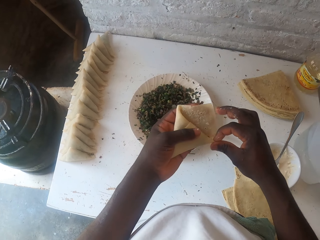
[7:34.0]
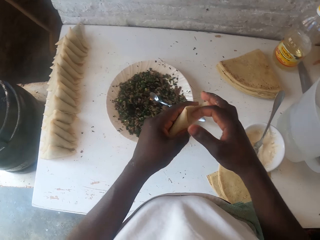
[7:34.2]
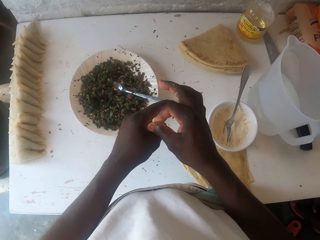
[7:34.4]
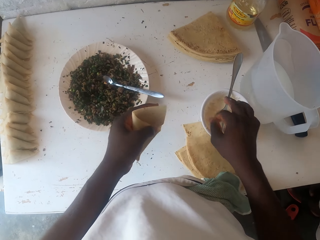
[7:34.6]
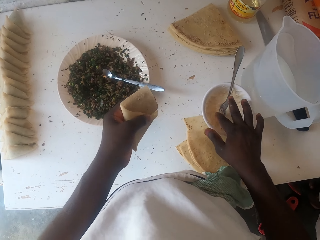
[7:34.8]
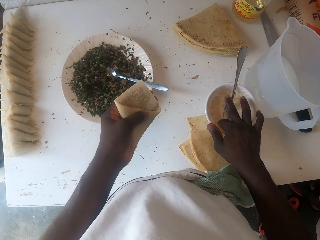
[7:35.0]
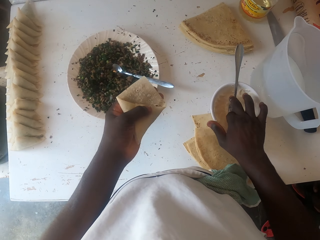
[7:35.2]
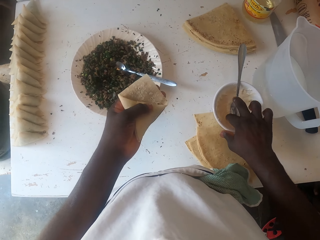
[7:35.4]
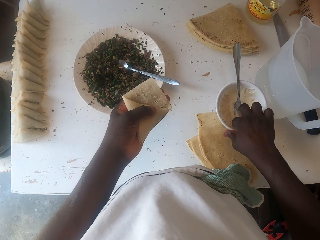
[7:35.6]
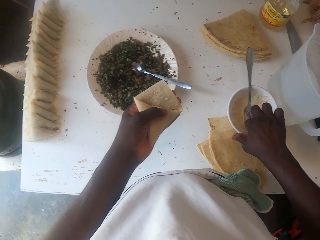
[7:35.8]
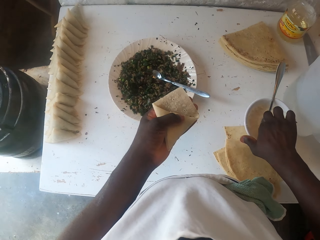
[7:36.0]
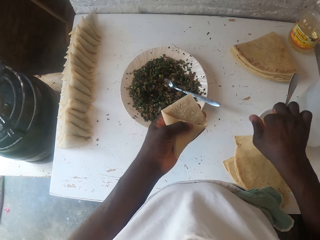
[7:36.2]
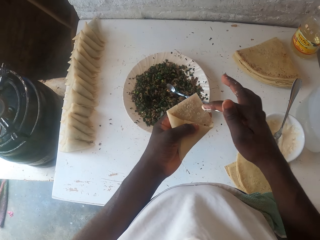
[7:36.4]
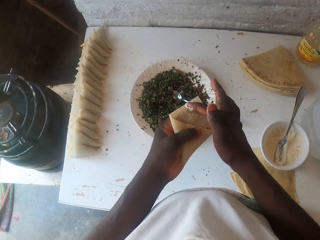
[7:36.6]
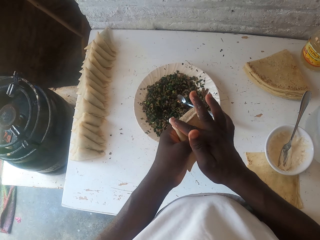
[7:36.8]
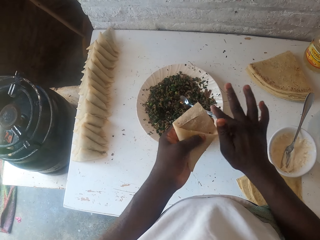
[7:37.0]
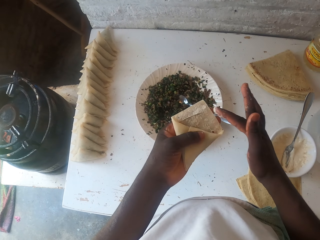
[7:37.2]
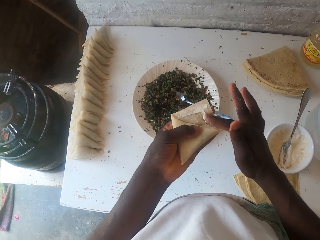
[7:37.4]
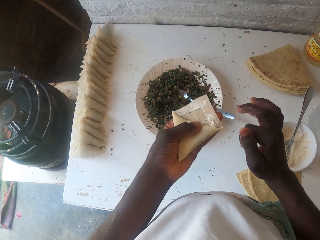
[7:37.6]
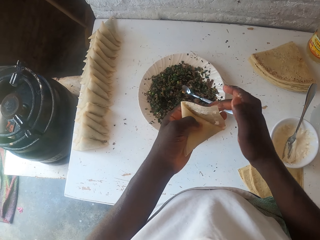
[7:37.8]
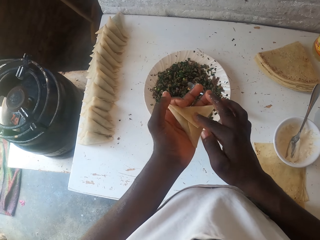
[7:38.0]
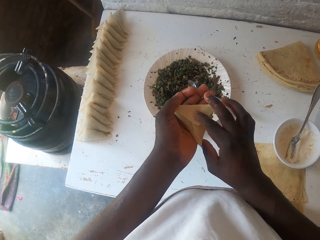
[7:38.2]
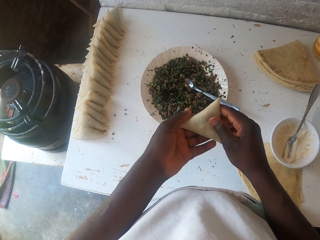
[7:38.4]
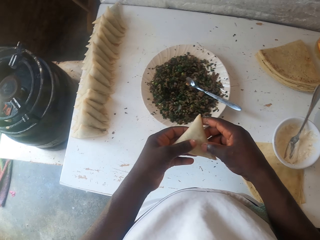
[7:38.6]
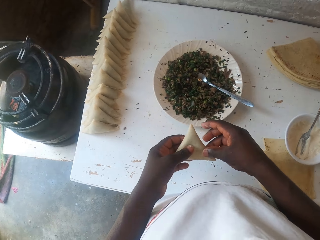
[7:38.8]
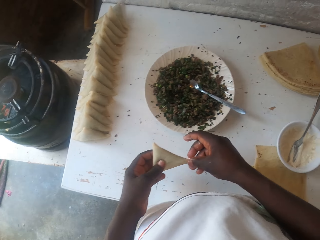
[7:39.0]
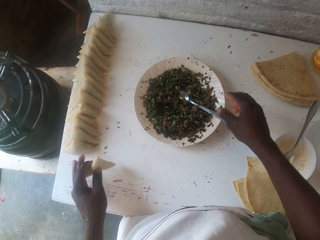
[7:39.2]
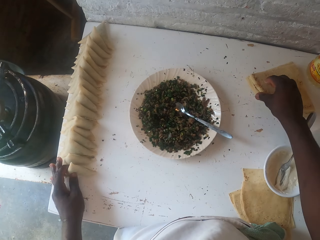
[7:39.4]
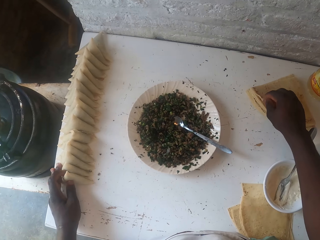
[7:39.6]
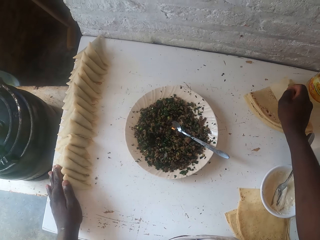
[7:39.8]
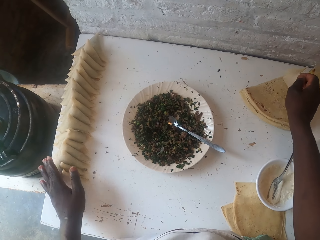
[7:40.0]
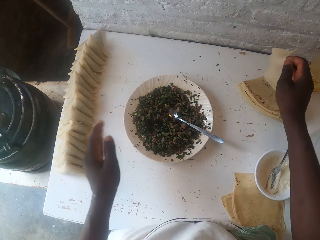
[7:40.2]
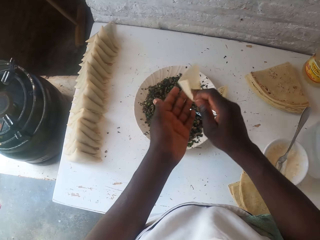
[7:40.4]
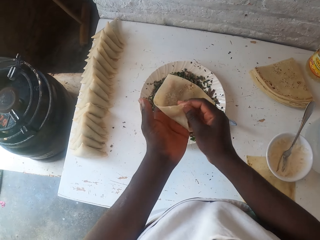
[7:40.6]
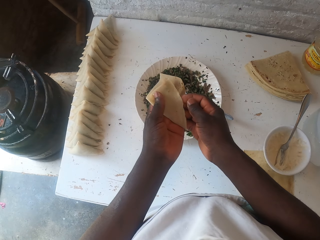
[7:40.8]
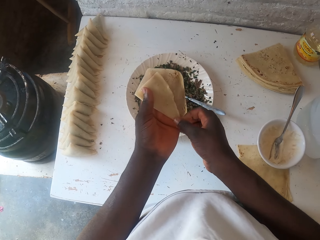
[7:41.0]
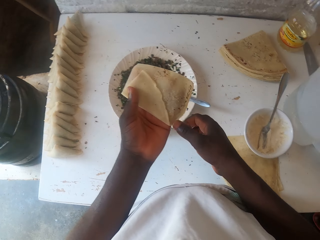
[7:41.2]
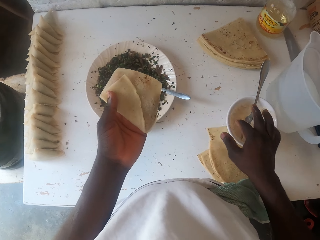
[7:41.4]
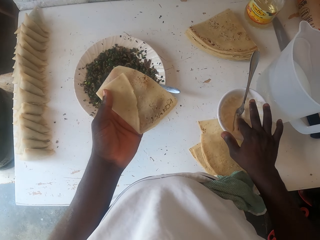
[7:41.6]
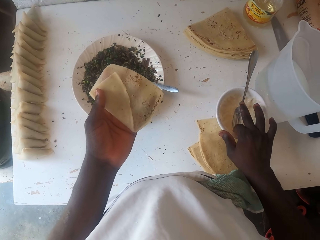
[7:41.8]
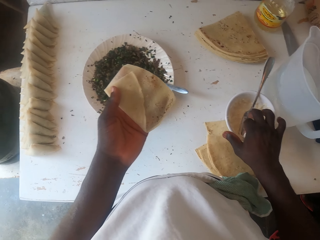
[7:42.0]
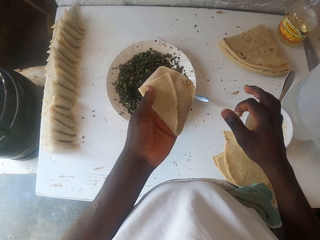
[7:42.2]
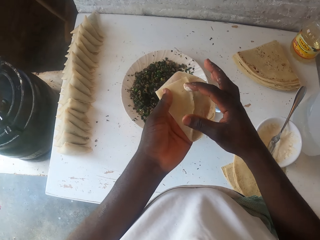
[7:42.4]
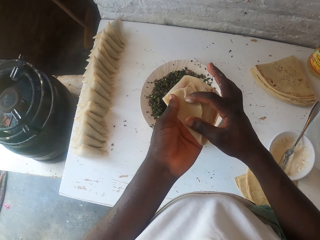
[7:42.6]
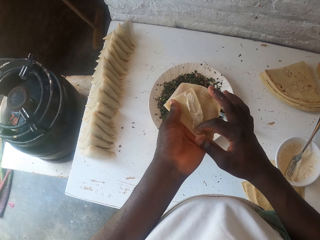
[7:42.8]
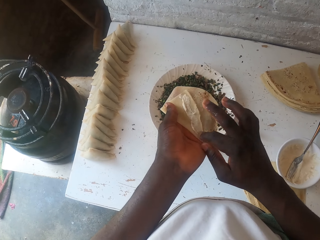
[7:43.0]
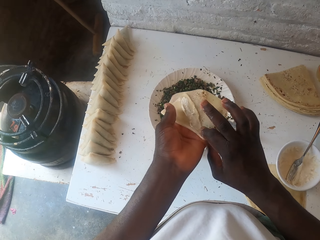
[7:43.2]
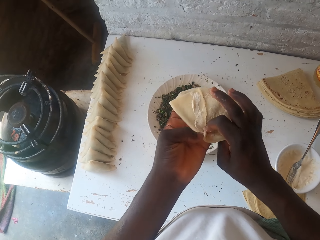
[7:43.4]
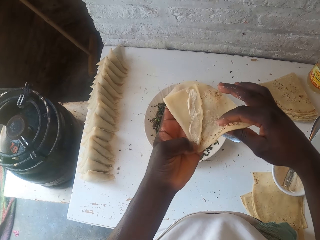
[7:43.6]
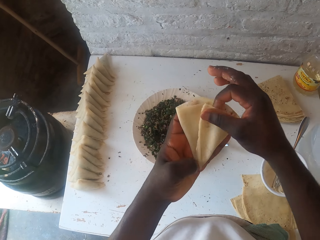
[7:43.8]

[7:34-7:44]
The camera wearer moistens the dough. They place the samosa pocket on the table. They pick a dough. They fold the dough. They moisten the dough.

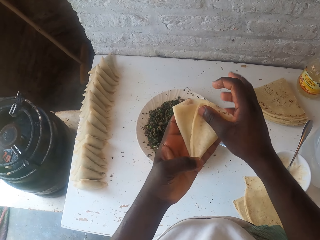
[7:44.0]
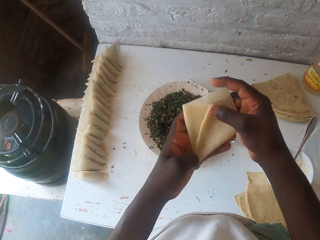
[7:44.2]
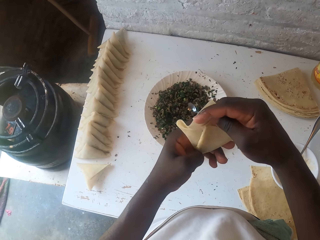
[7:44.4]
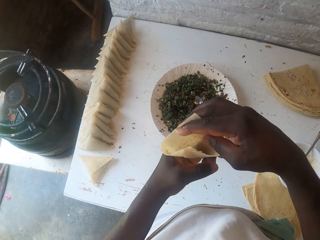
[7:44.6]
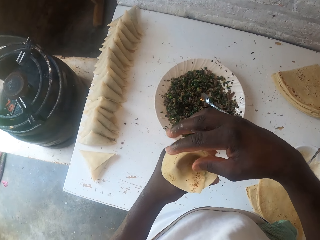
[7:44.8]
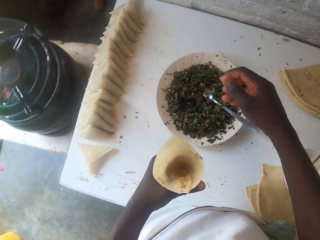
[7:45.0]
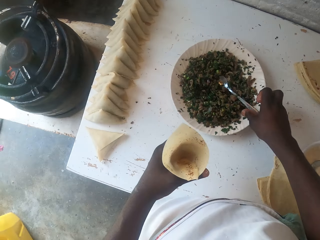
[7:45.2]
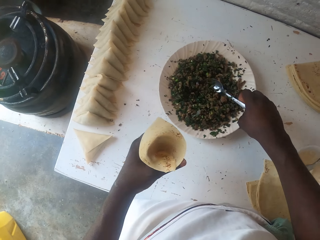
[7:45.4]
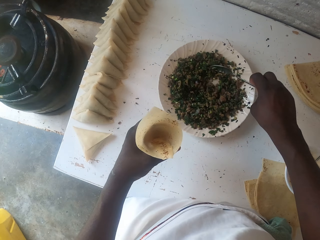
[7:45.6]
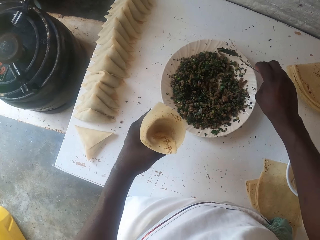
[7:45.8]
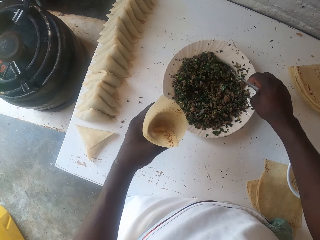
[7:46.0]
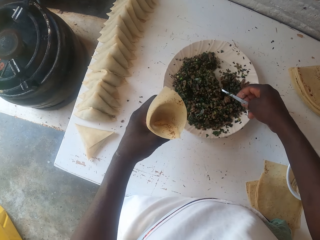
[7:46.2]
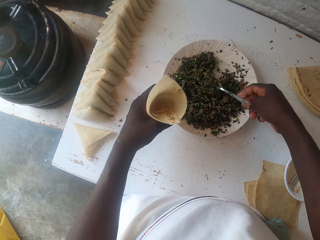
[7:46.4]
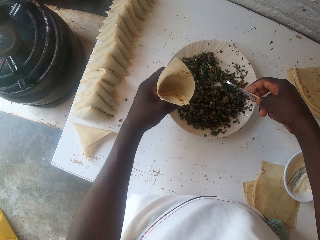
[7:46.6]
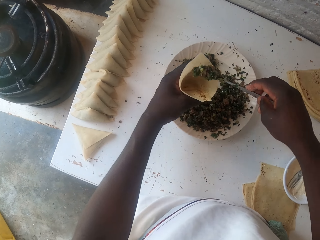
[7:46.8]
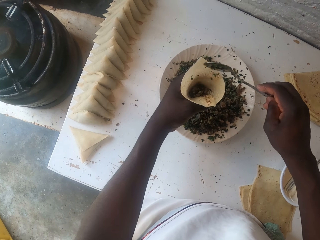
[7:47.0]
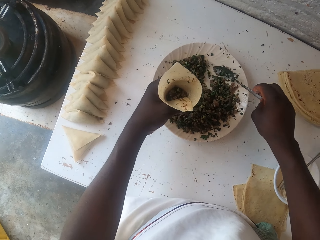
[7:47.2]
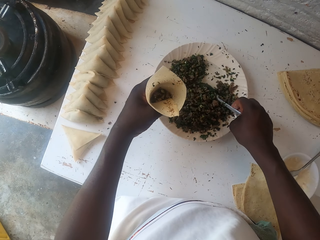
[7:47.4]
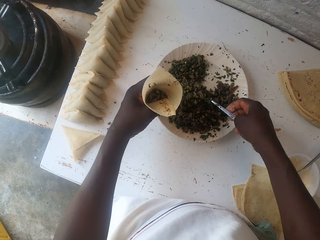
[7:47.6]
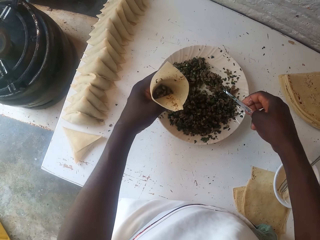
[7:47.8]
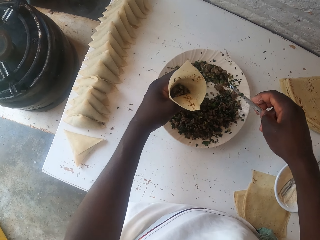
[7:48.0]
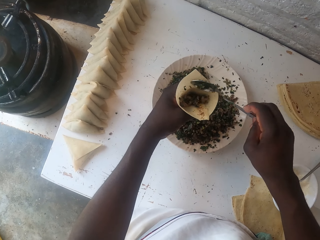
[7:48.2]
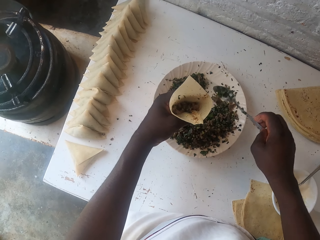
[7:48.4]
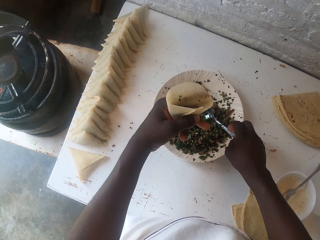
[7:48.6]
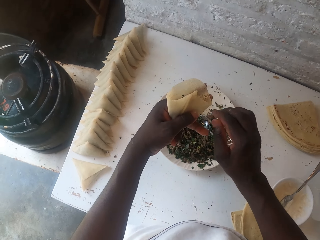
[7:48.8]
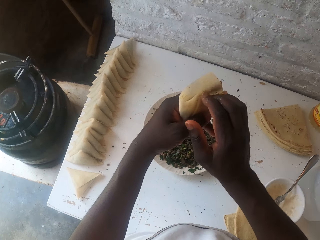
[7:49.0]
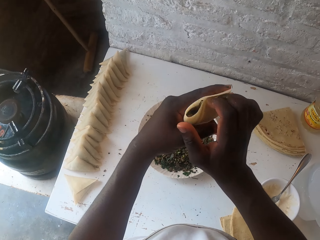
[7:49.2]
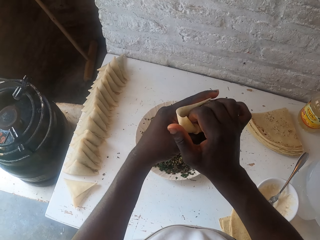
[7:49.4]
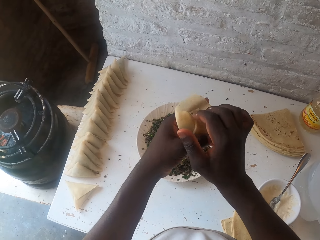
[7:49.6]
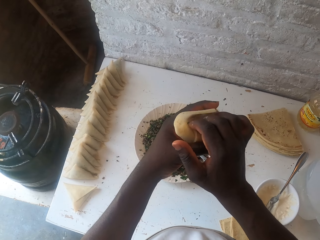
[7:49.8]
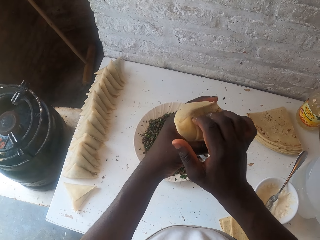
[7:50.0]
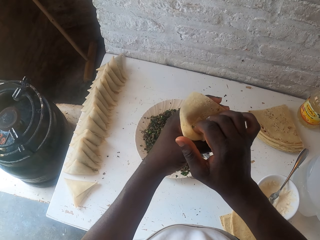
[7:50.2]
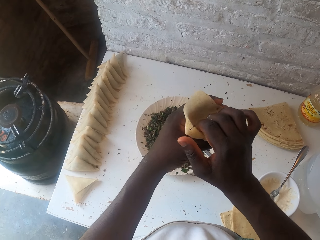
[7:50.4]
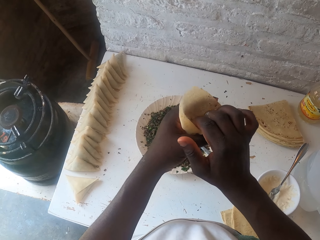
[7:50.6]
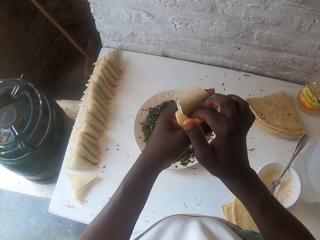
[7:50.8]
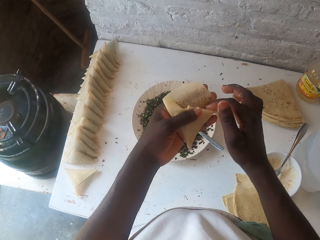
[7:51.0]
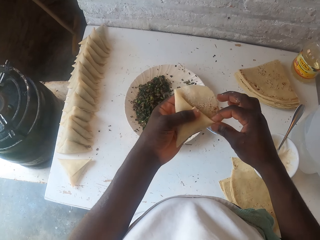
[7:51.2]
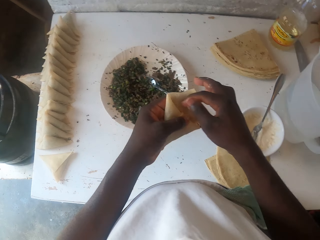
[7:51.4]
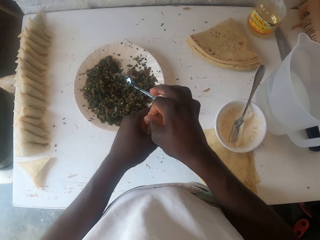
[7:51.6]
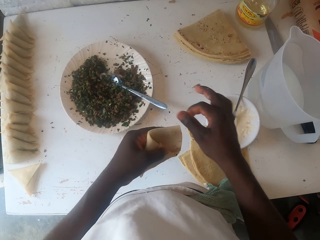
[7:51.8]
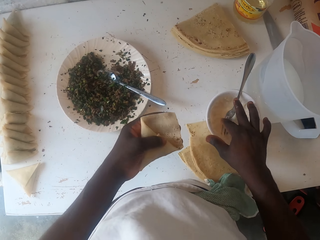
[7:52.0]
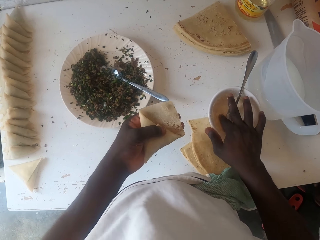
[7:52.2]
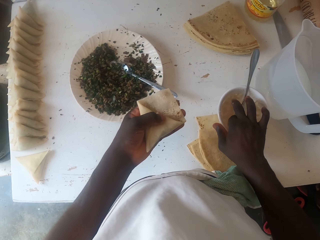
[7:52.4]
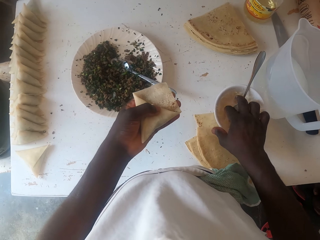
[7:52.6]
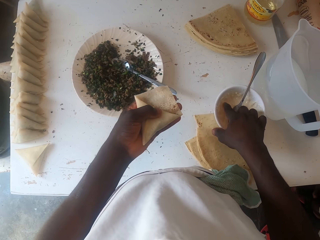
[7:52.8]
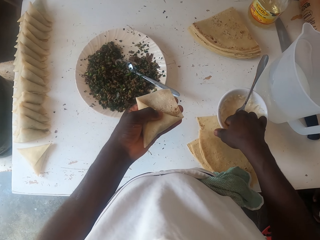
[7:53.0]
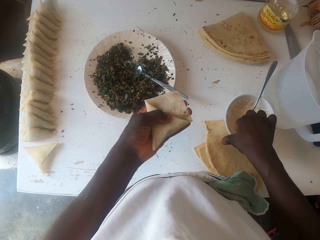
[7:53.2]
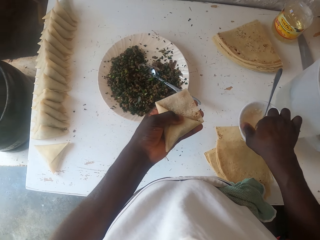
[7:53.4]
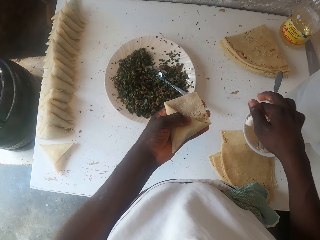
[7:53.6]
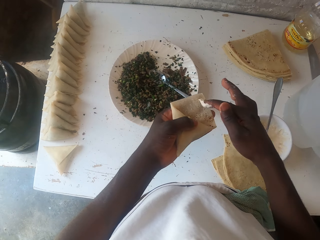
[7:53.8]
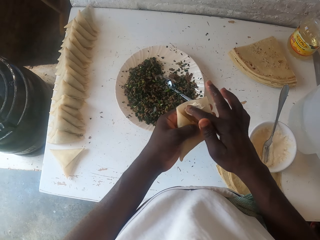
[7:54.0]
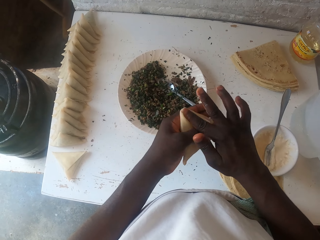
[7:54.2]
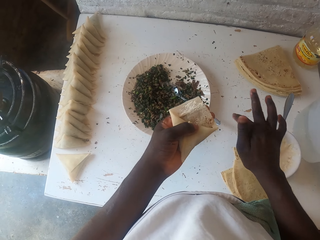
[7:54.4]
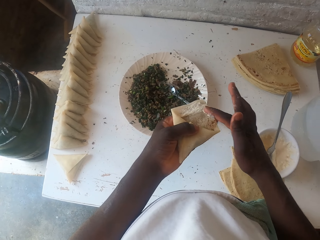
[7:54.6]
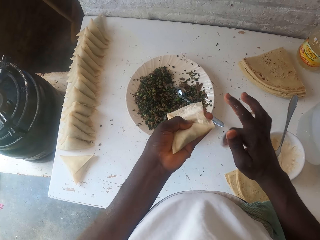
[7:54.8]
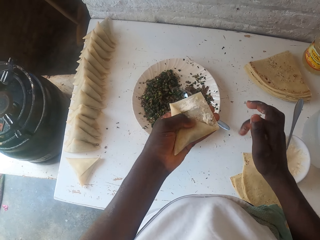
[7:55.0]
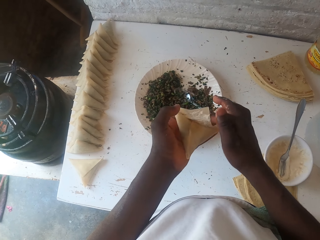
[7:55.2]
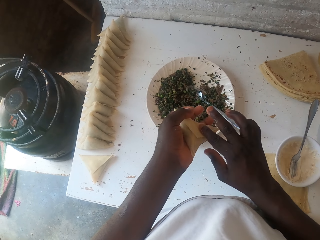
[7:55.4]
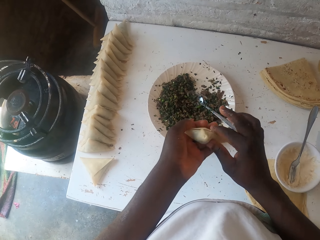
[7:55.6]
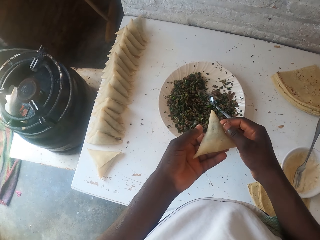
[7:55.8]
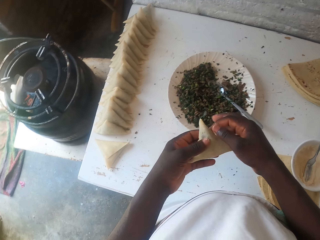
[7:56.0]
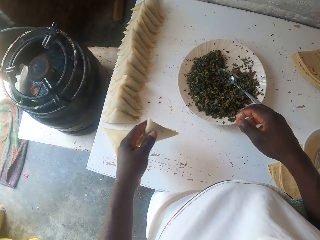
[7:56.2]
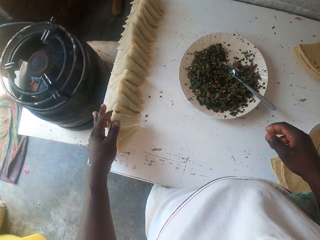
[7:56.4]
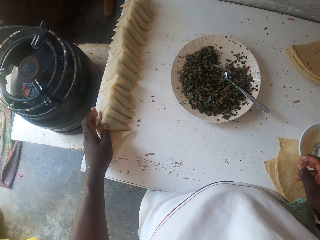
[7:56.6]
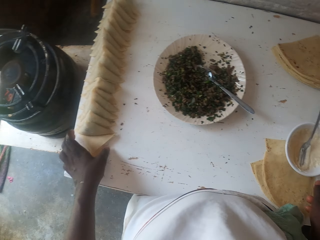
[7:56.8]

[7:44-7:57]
The camera wearer folds the dough. They pick a spoon. They stuff the samosa. They scoop the boiled peas. They place the boiled peas in the dough. They place the spoon in the plate. They stuff the samosa again. They seal the dough. They moisten the dough. They put the stuffed samosa aside.
